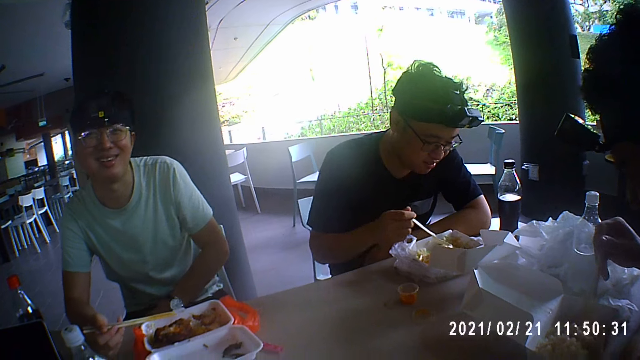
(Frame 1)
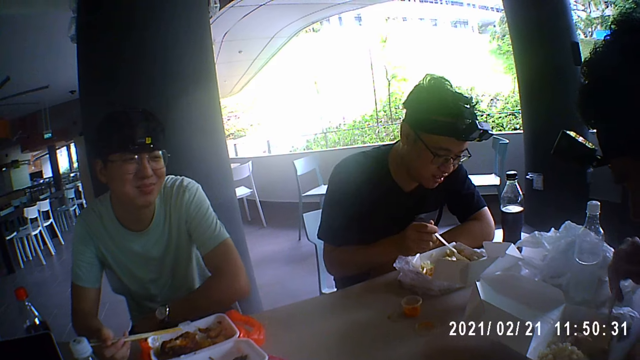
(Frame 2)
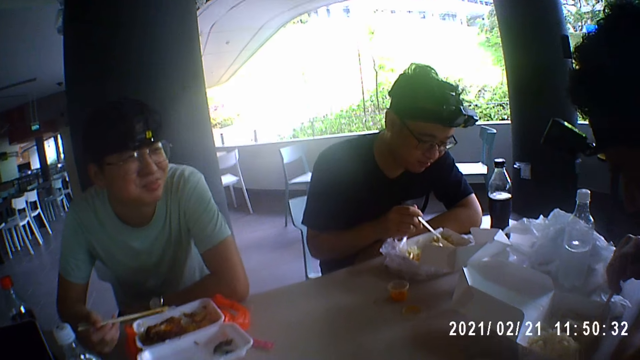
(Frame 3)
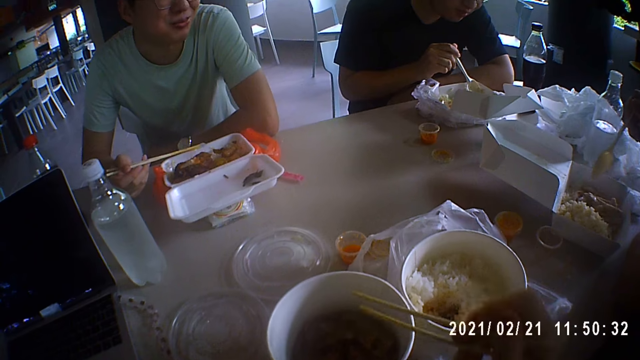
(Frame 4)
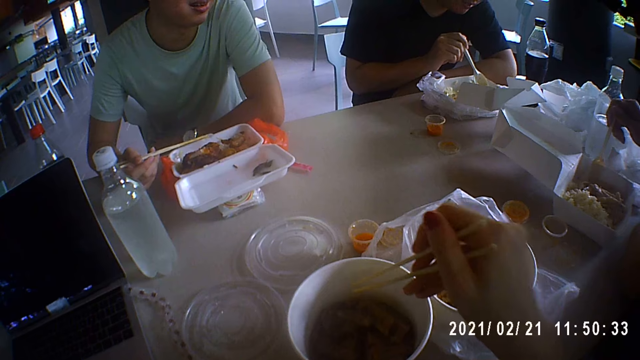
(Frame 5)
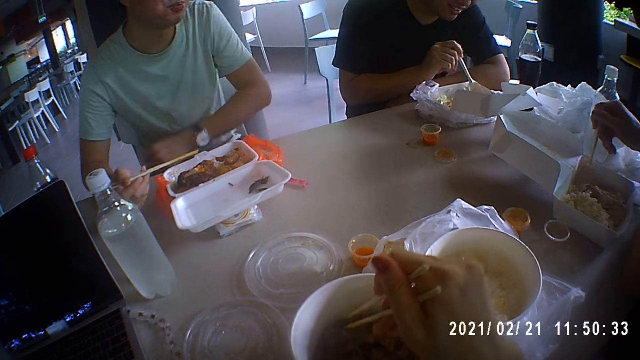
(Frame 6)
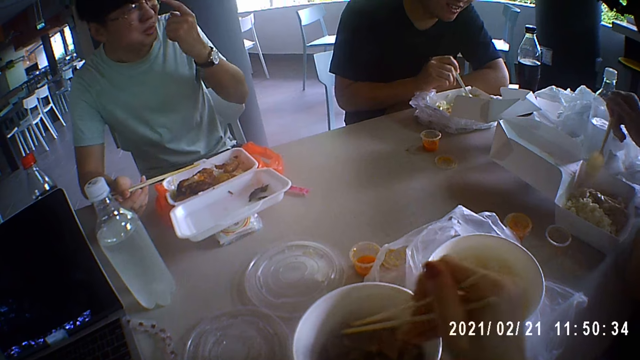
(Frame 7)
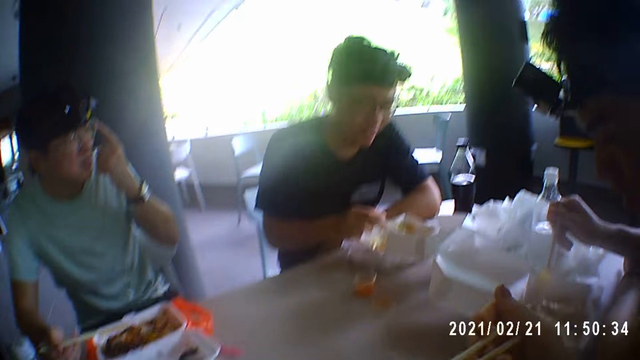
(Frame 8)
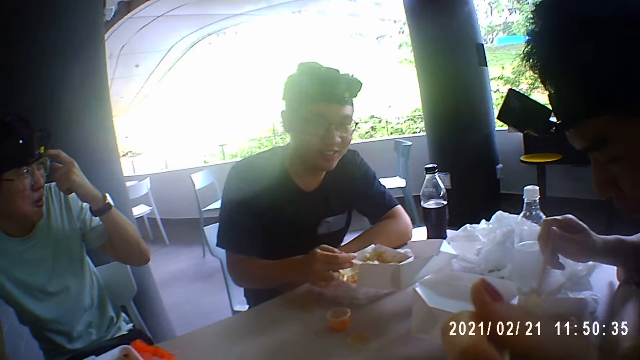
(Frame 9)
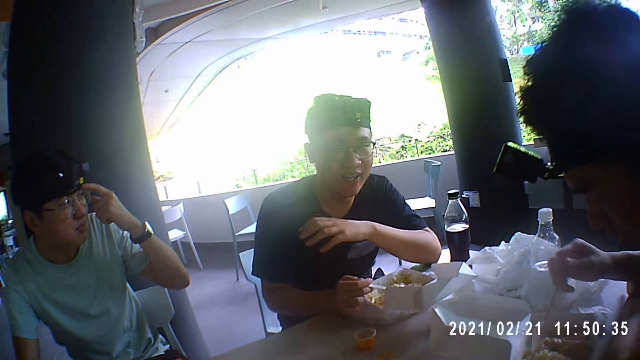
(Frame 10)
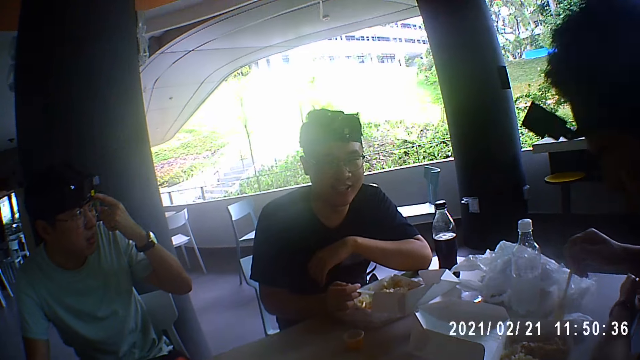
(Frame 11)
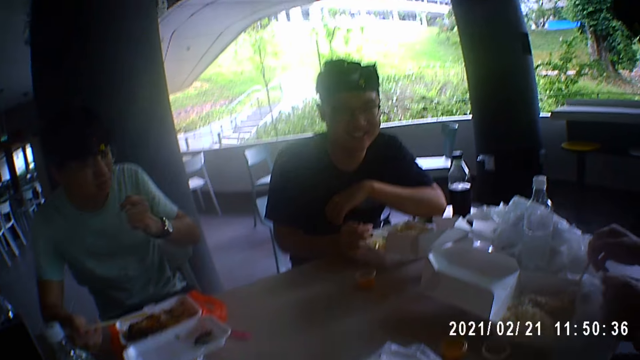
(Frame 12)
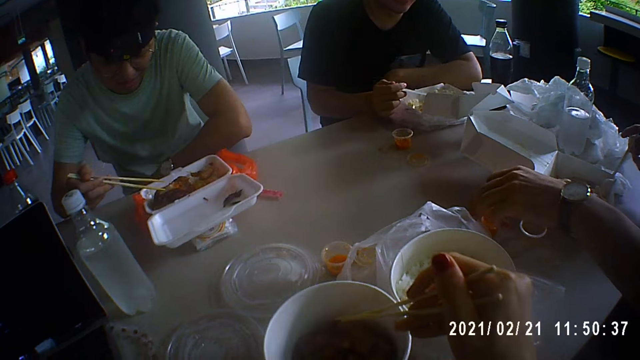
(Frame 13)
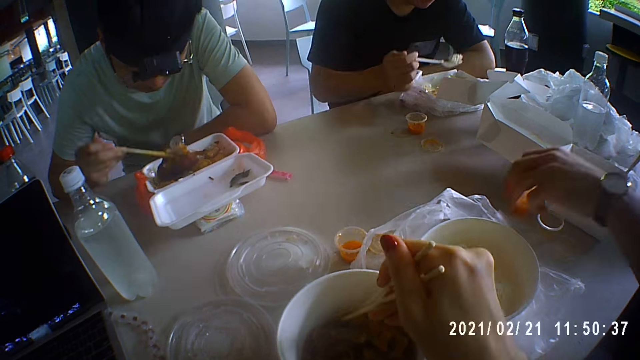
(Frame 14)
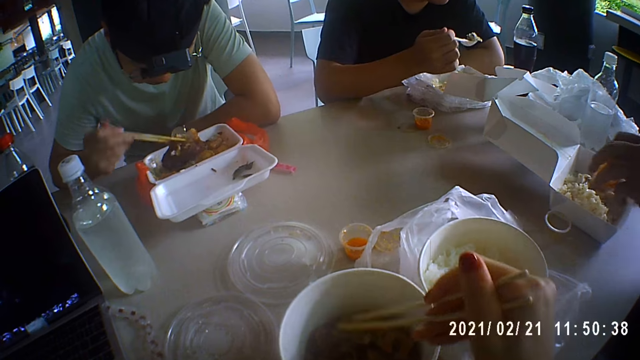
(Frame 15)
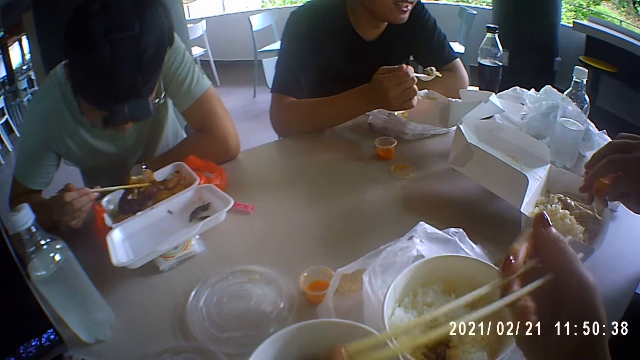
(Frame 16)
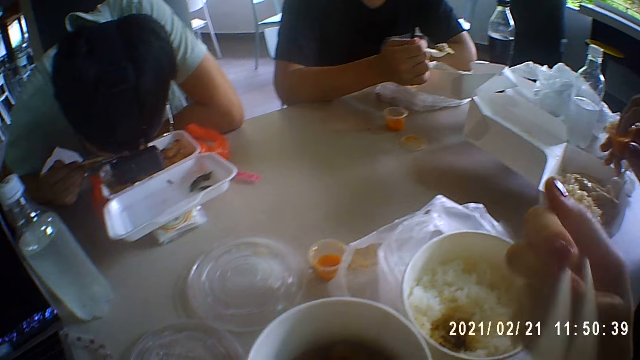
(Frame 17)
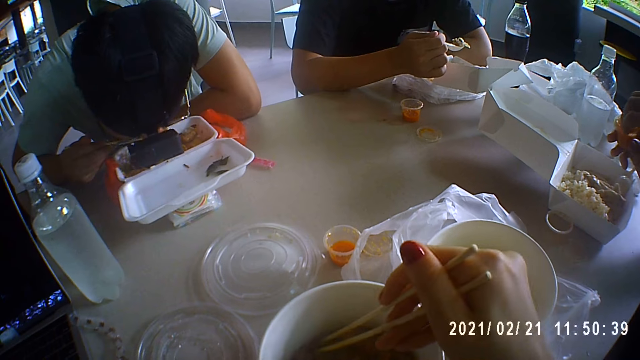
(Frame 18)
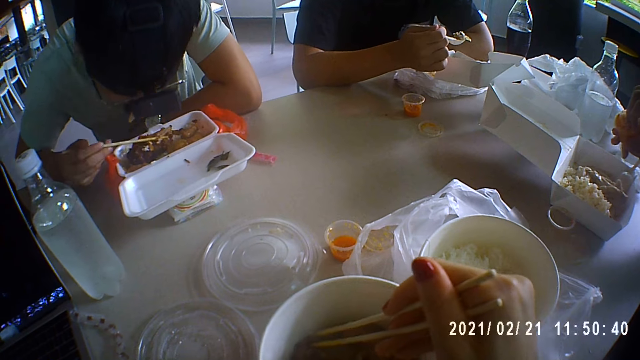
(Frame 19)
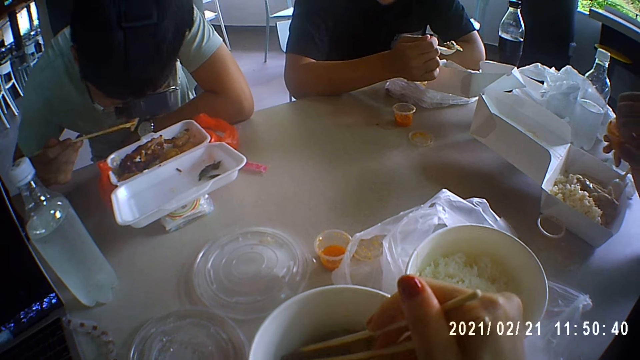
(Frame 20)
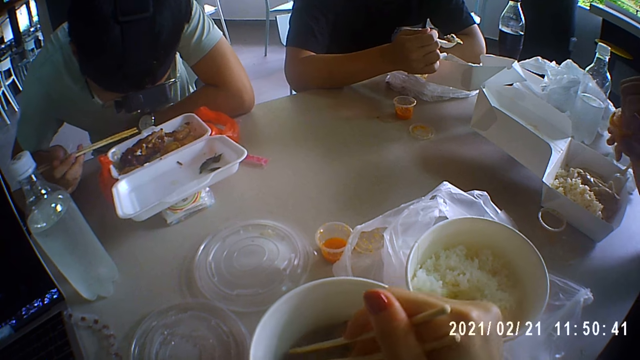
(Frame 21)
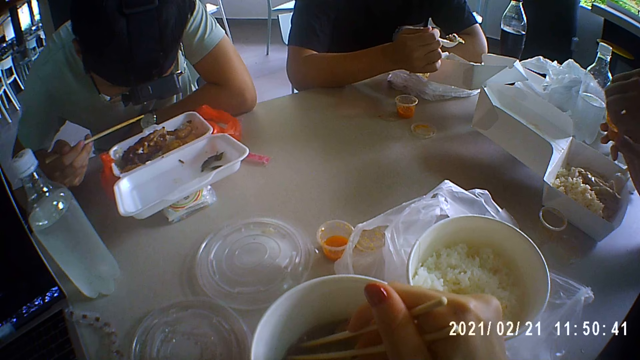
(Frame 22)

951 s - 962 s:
A man moves rice in the plate with the spoon in his right hand. Another man moves meat in the plate with the spoon in his right hand. The camera wearer picks meat from the plate with the chopsticks in her right hand. A person talks to another person. The camera wearer puts the meat in her mouth with the chopsticks in her right hand. The first man drops the spoon in the plate with his right hand. The second person talks to the camera wearer. The first man picks a sauce cup from the table with his left hand. The second man scoops meat from the plate with the spoon in his right hand. The camera wearer picks meat from the plate with the chopsticks in her right hand. A third man raises meat in the plate with the chopsticks in his right hand. The first man passes the sauce cup from his left hand to his right hand. The camera wearer puts the meat in her mouth with the chopsticks in her right hand. The third man eats from the meat in the chopsticks. The first man opens the lid of the sauce cup with his left hand. The camera wearer touches meat in the plate with the chopsticks in her right hand. The third man drops the meat on the plate with the chopsticks in his right hand. The first person eats the food on the table. A third person eats the food on the table. The second person eats the food on the table. The third man pushes meat into his mouth with the chopsticks in his right hand.

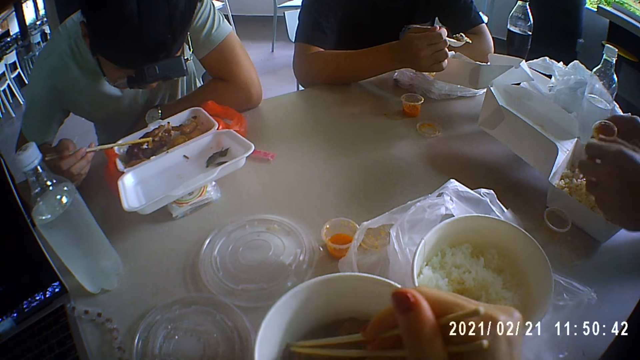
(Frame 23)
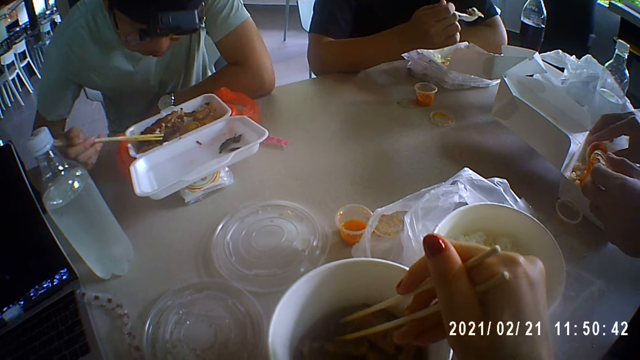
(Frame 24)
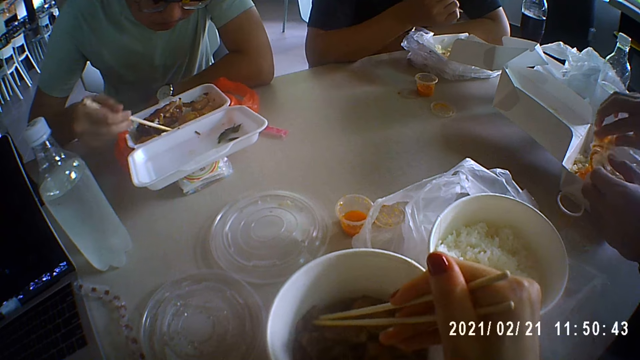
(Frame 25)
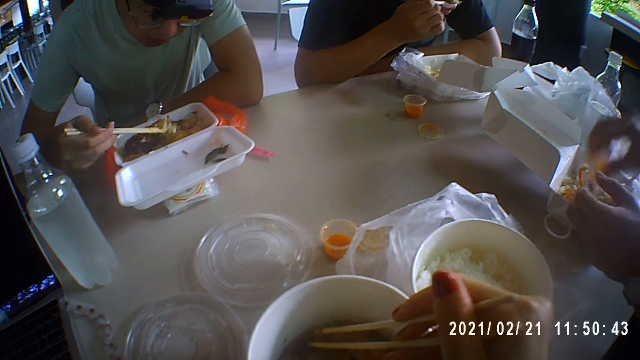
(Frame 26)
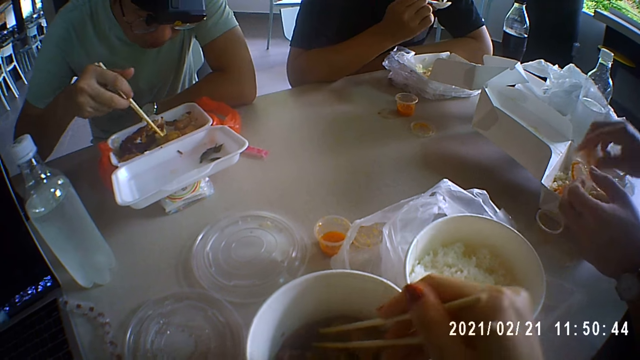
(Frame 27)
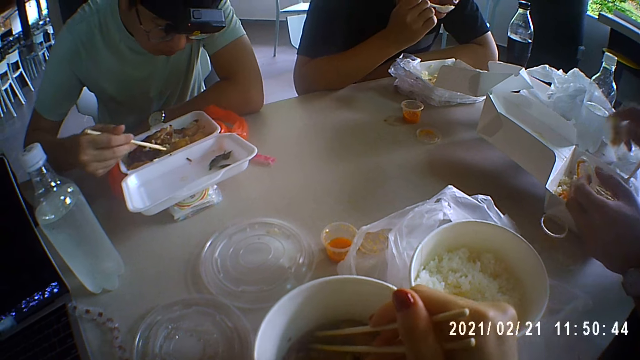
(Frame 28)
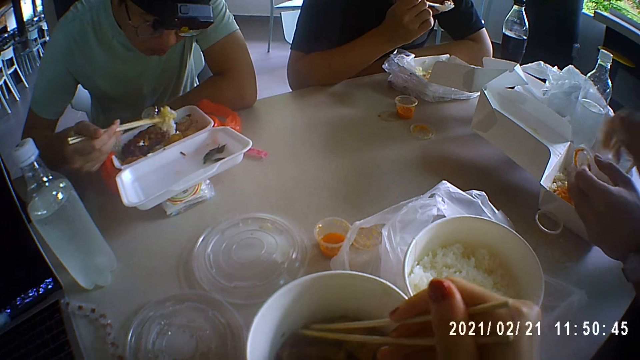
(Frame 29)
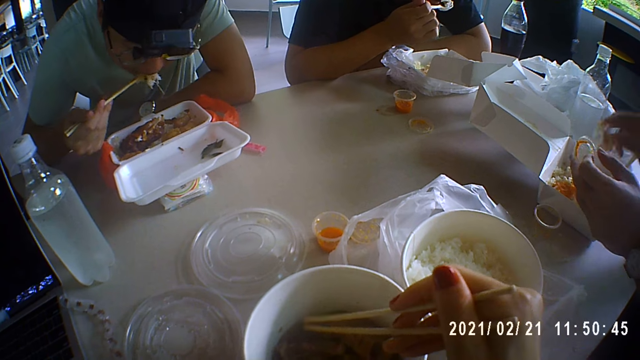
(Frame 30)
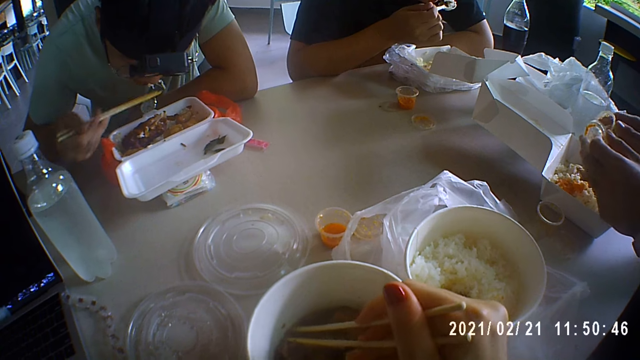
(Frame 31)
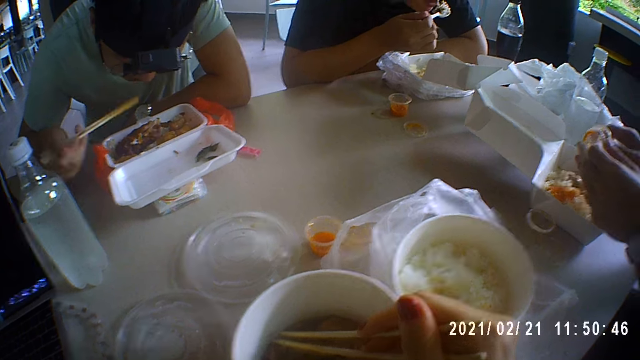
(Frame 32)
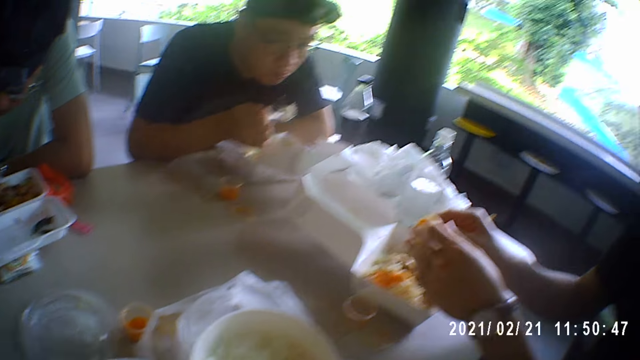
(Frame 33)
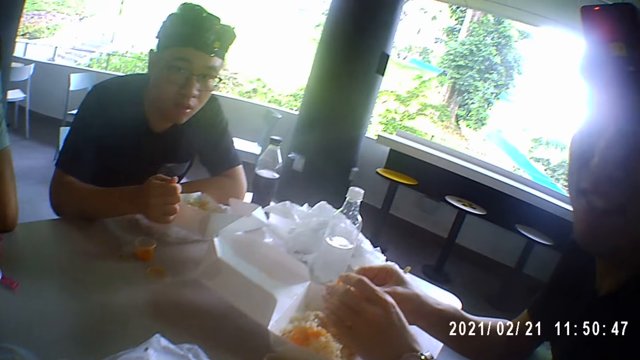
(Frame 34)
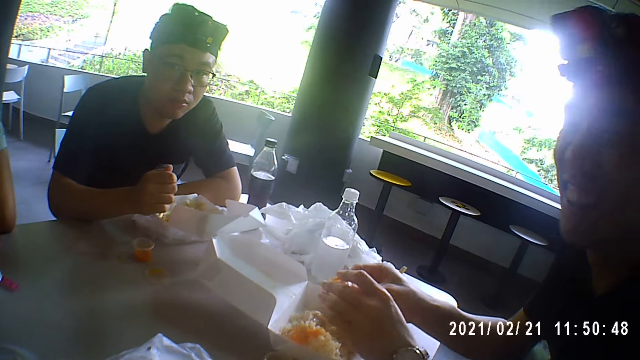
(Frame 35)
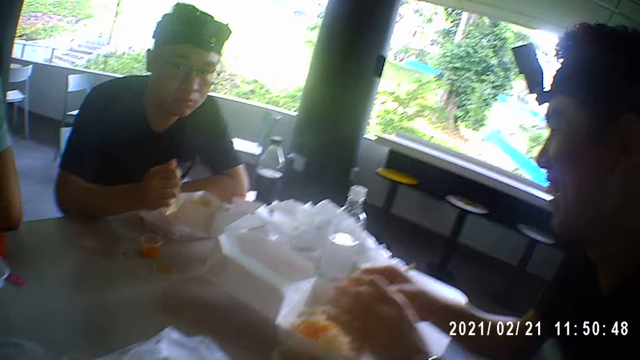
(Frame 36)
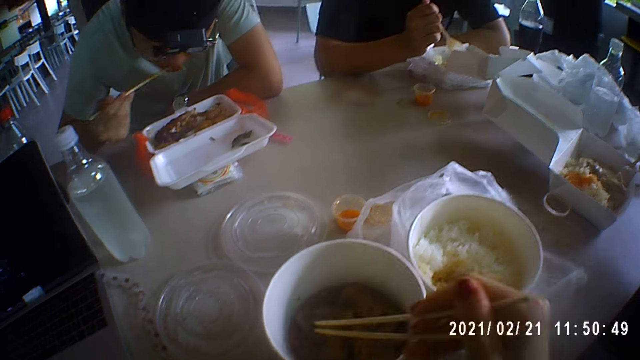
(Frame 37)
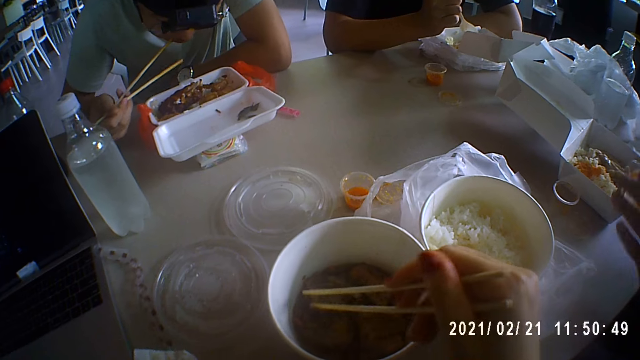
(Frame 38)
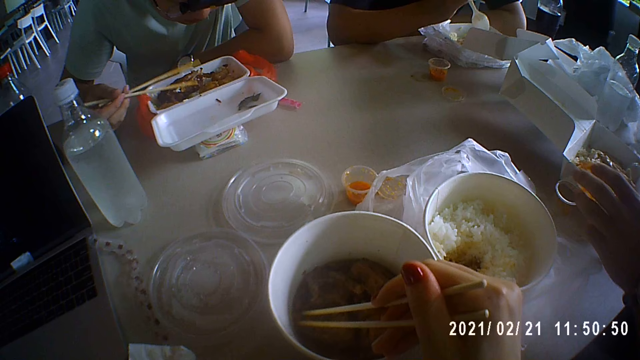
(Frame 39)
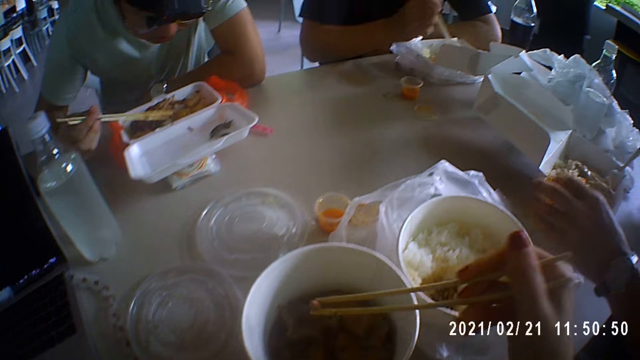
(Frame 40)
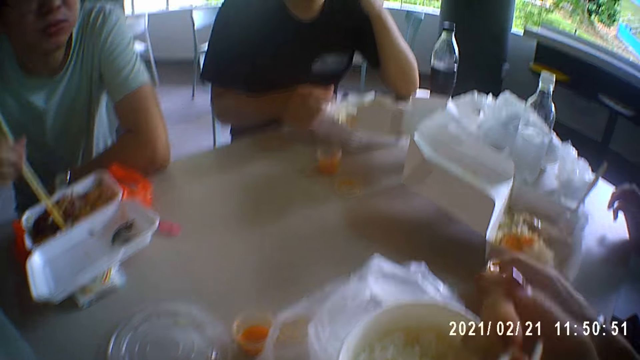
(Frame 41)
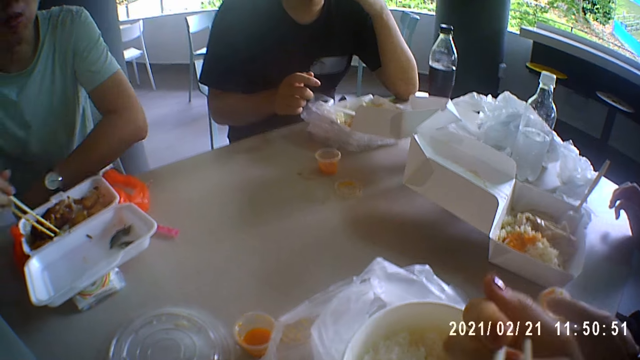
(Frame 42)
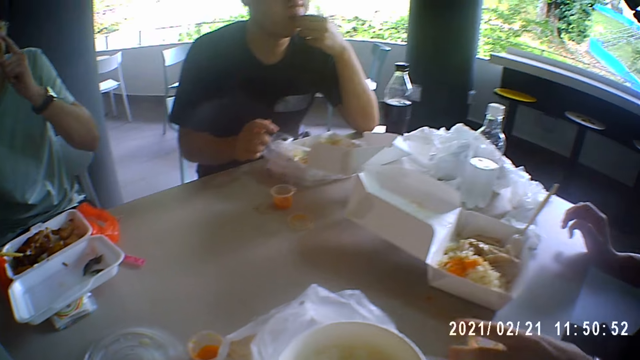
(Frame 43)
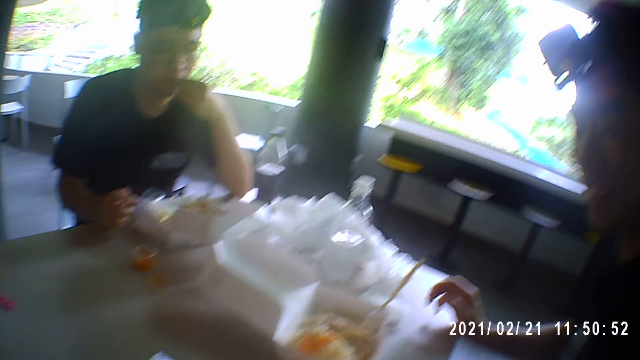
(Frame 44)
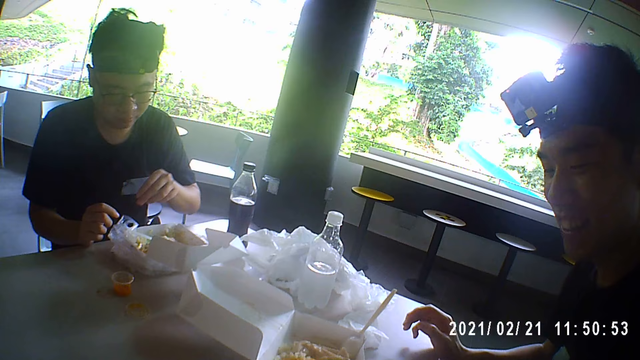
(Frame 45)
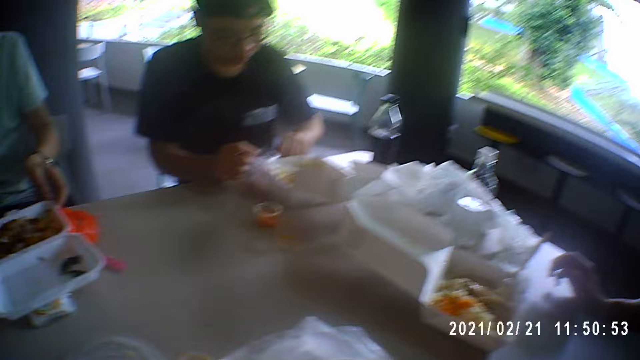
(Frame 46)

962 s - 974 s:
A man pours sauce into the plate of rice with the sauce cup in his right hand. The camera wearer eats the food on the table. Another man puts meat in his mouth with the spoon in his right hand. A third man picks some rice from the plate with chopsticks in his right hand. The second man drops the meat on the spoon in his right hand with his mouth. The third man puts the rice in his mouth with the chopsticks in his right hand. The first man closes the sauce cup with the lid in his left hand. The second man drops the meat in the plate with the spoon in his right hand. The camera wearer talks to a person. The first man passes the sauce cup from his right hand to his left hand. The third man puts rice in his mouth with the chopsticks in his right hand. The camera wearer picks meat from the plate with the chopsticks in her right hand. The first man puts the sauce cup in a sauce cup on the table with his left hand. The second man drops the spoon on the plate with his right hand. The camera wearer puts the meat in her mouth with the chopsticks in her right hand. The first man moves the sauce cups on the table with his left hand. The second man removes meat from his mouth with his left hand. The third man touches his face with his left index finger. The second man drops the meat on the table with his left hand. The third man adjusts the plate with his left hand.
